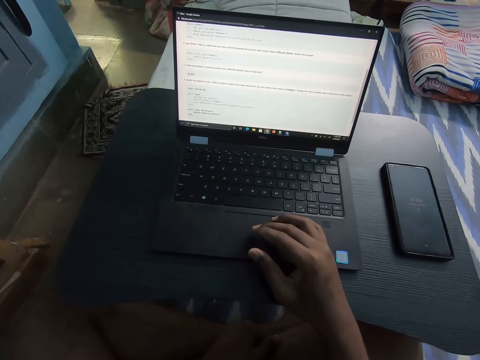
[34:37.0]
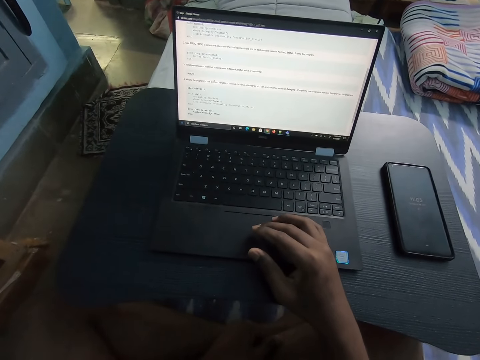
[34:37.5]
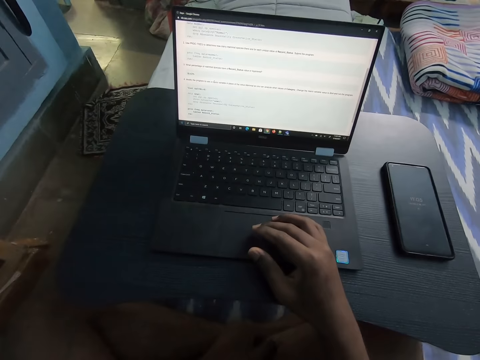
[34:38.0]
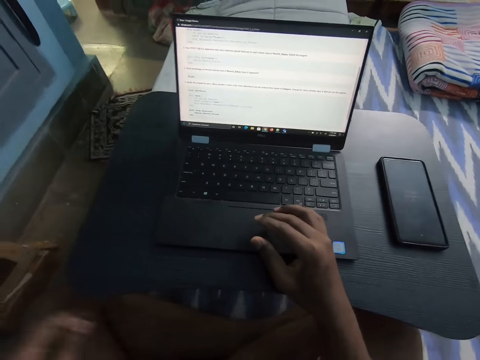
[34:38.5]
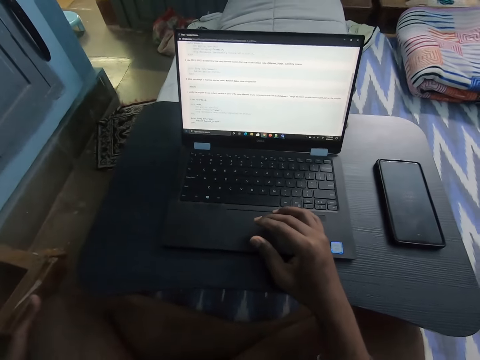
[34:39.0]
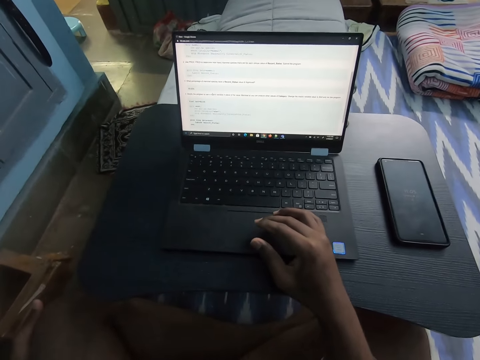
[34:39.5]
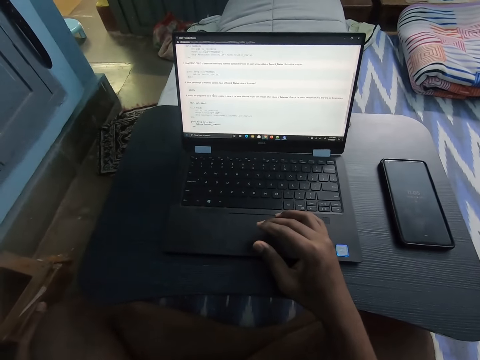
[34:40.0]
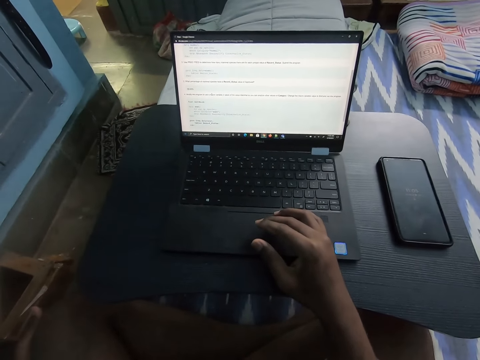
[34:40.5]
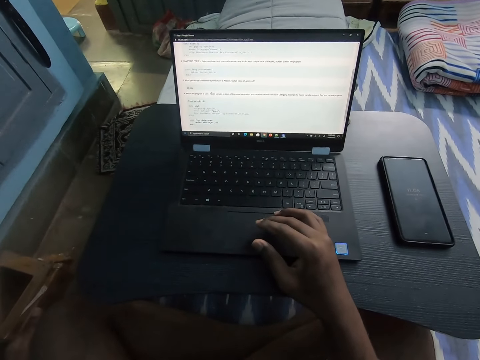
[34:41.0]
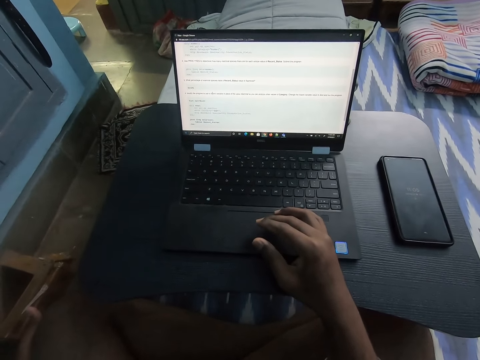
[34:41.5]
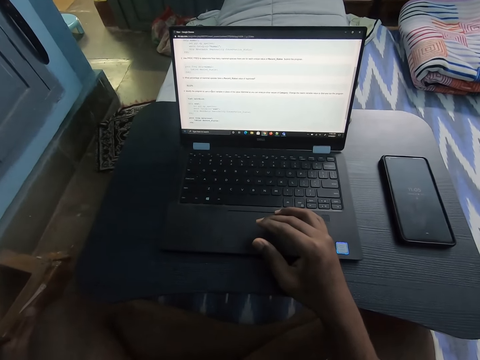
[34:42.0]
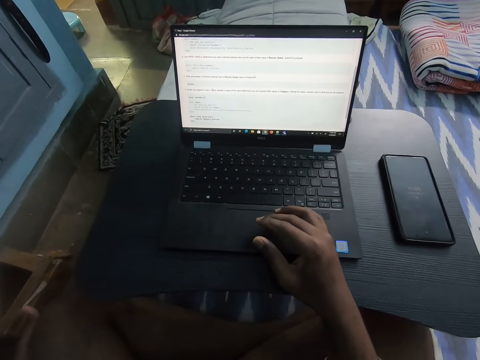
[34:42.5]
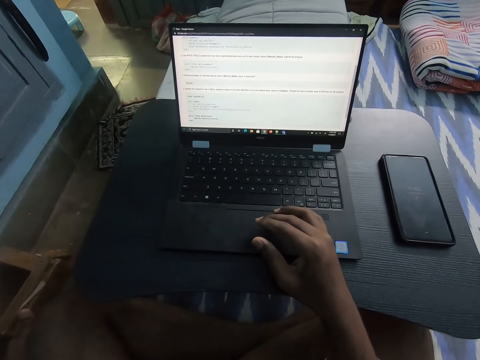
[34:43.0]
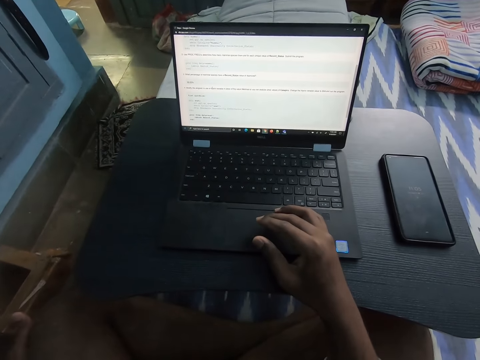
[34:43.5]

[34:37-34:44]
The camera wearer rubs his left hand on his left knee.

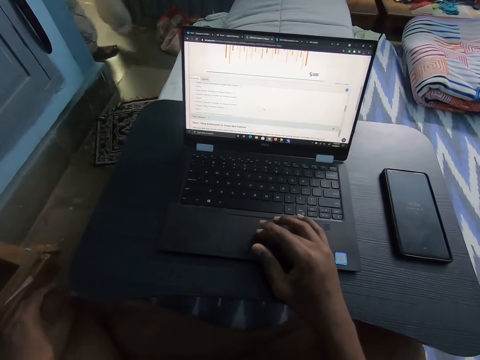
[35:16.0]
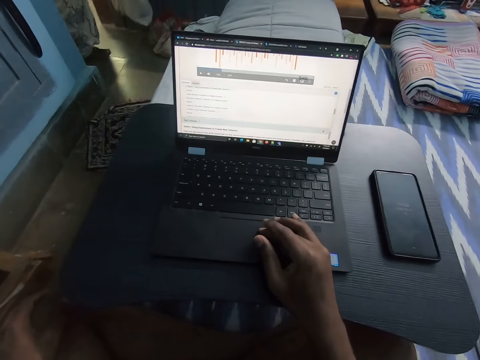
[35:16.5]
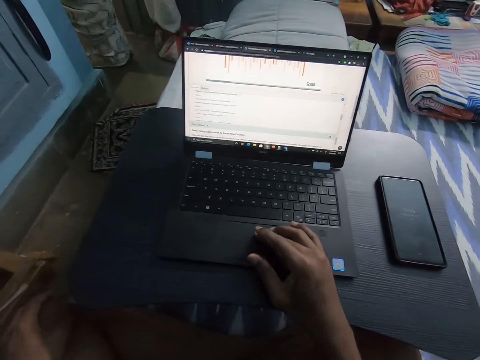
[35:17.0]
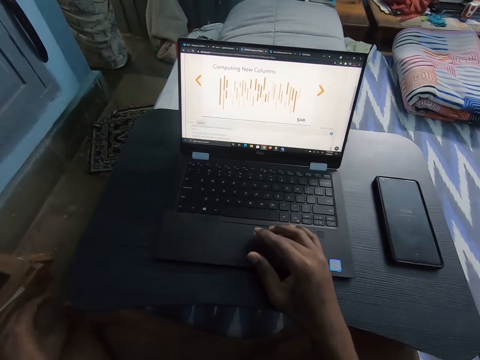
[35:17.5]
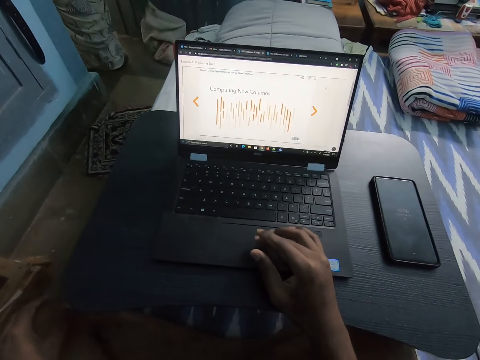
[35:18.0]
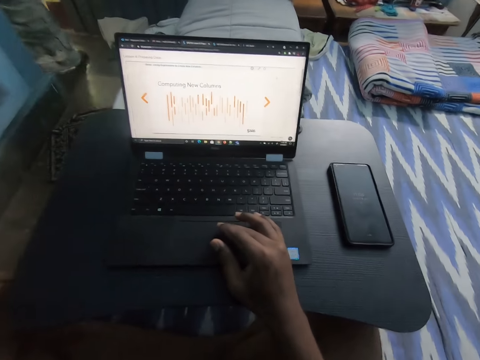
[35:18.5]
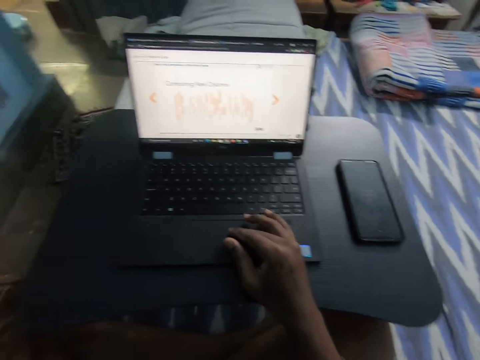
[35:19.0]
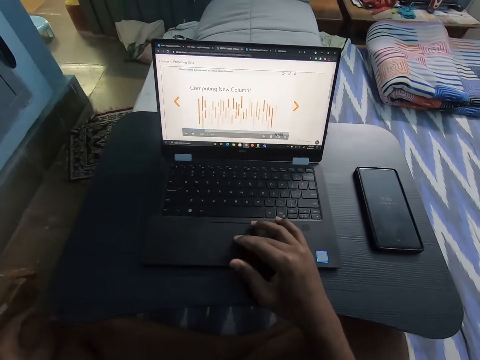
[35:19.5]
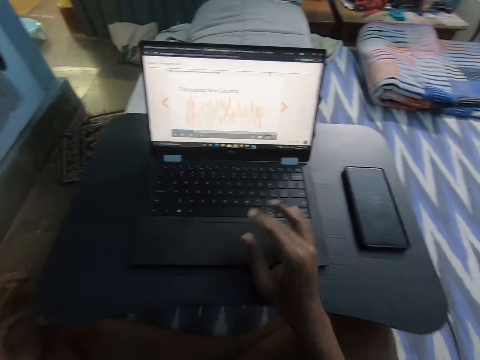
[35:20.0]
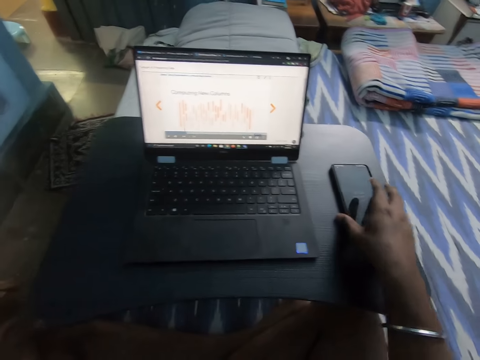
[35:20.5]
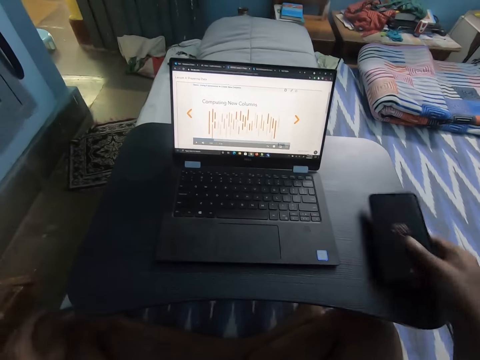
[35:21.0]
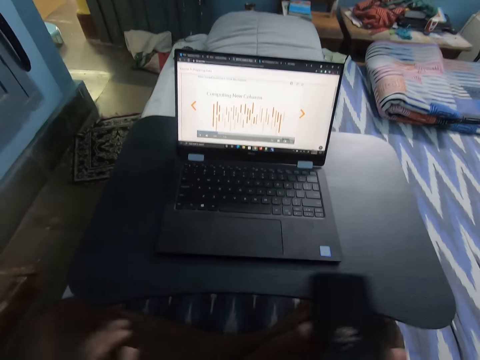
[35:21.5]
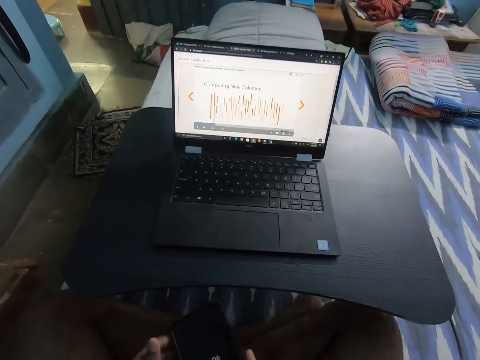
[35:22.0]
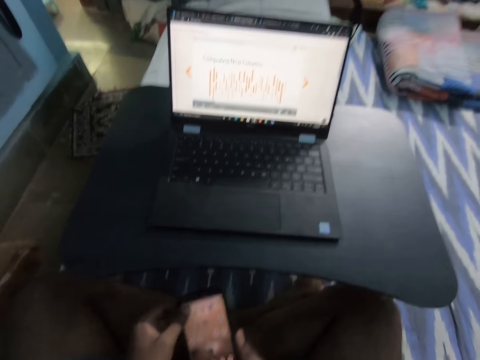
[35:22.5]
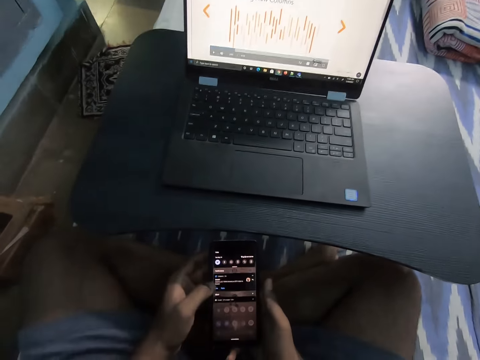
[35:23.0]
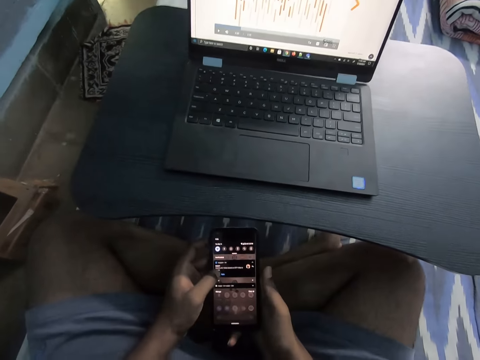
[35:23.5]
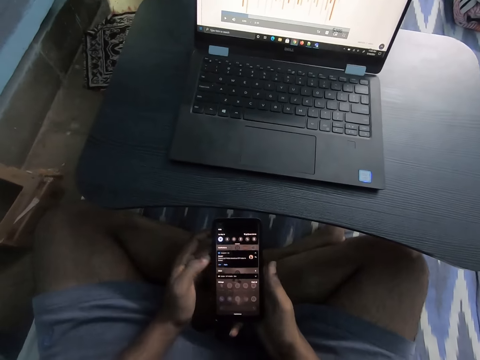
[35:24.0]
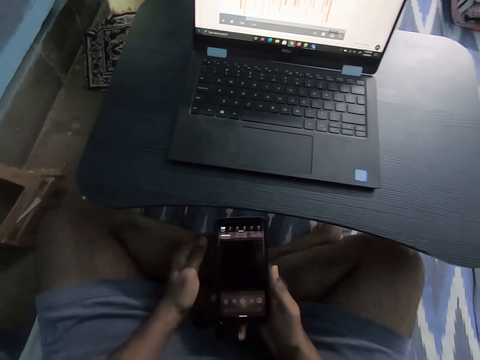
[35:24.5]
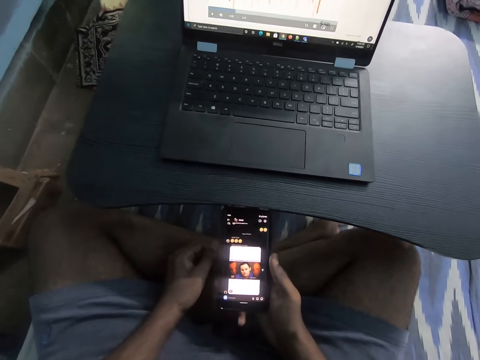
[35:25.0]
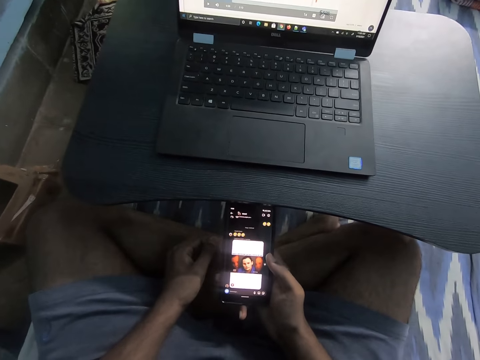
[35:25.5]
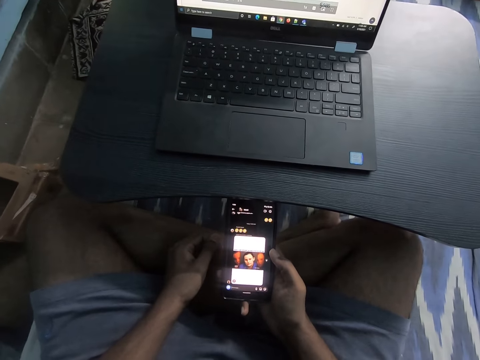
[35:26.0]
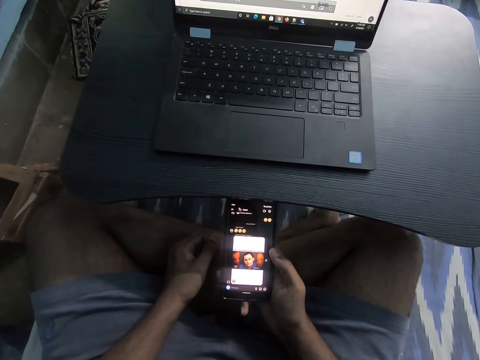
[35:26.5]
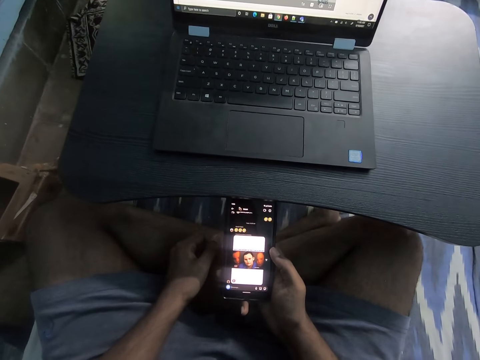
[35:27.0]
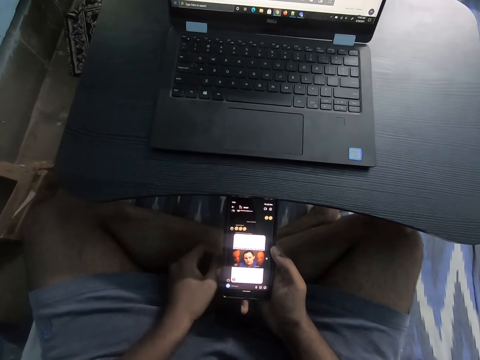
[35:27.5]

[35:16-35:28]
A woman drops a bag on the floor beside a door with her left hand. The camera wearer picks up the phone on the portable laptop table with his right hand. He operates the phone with both hands.

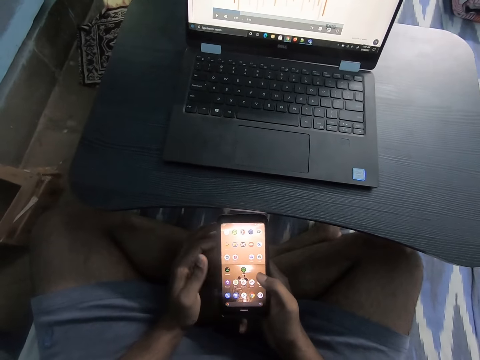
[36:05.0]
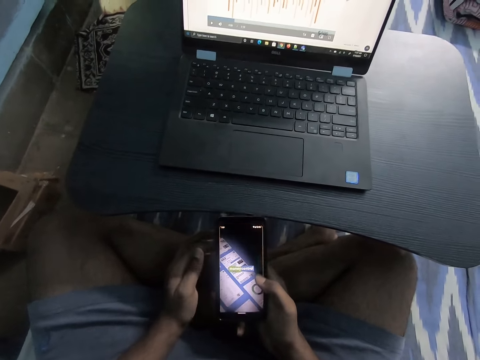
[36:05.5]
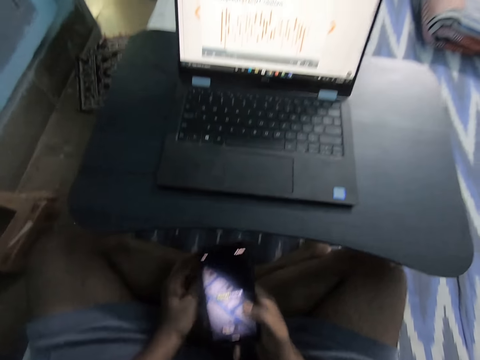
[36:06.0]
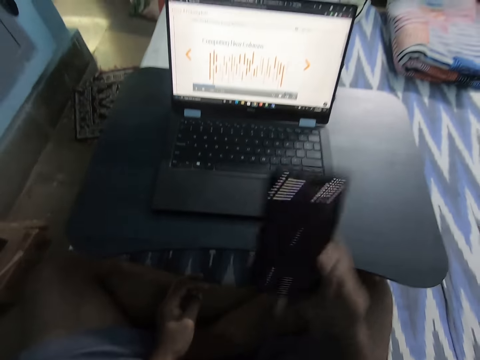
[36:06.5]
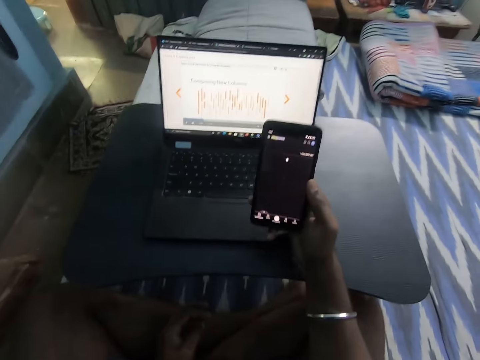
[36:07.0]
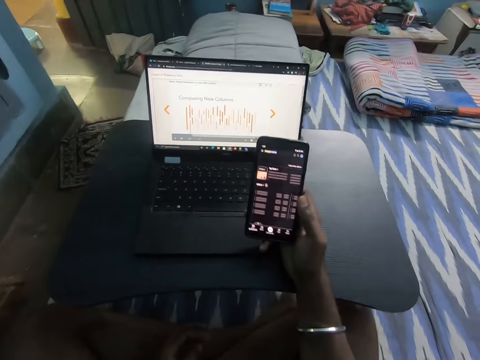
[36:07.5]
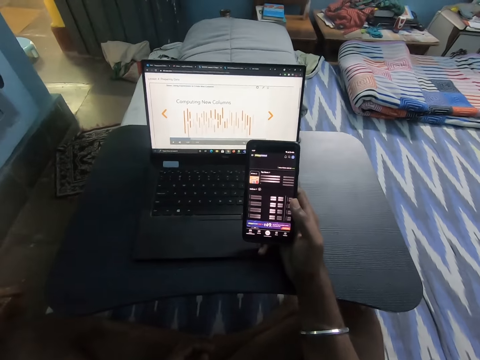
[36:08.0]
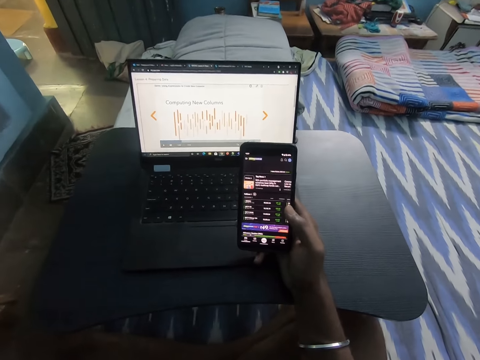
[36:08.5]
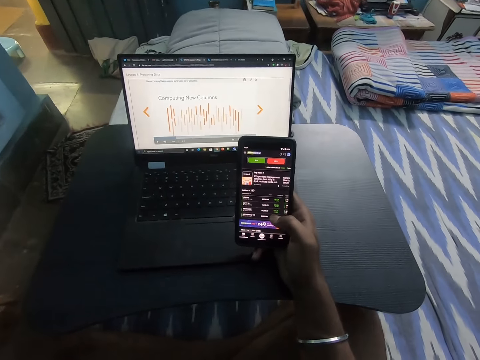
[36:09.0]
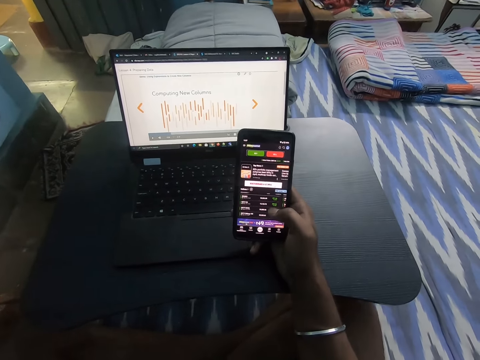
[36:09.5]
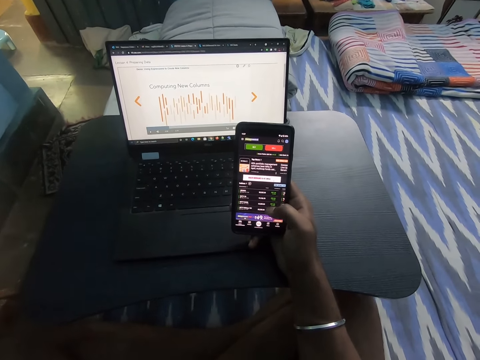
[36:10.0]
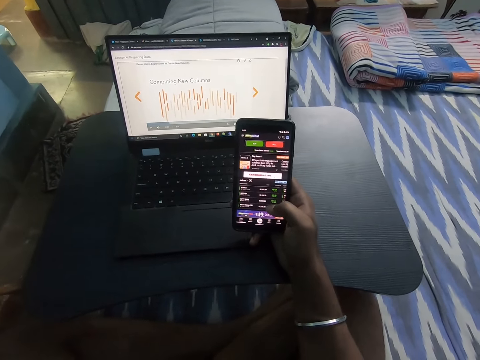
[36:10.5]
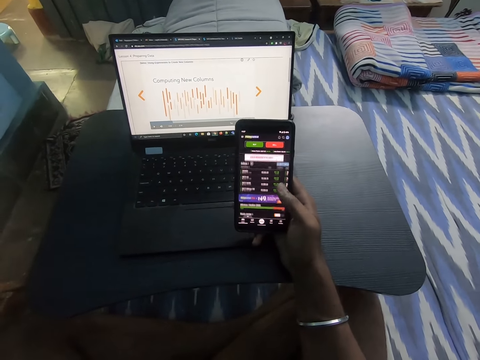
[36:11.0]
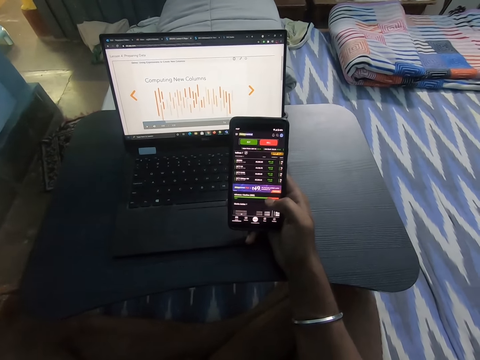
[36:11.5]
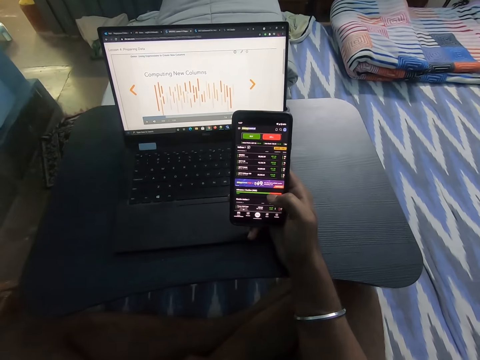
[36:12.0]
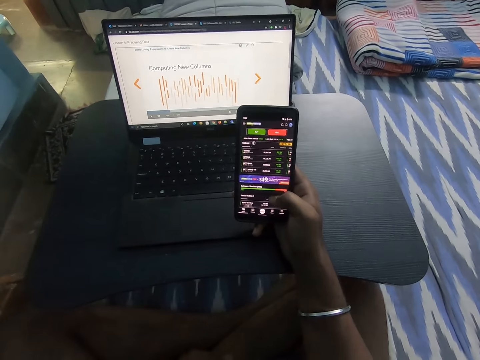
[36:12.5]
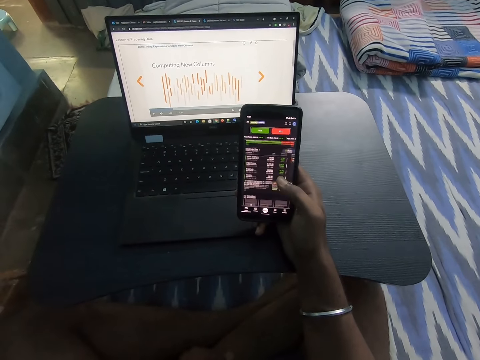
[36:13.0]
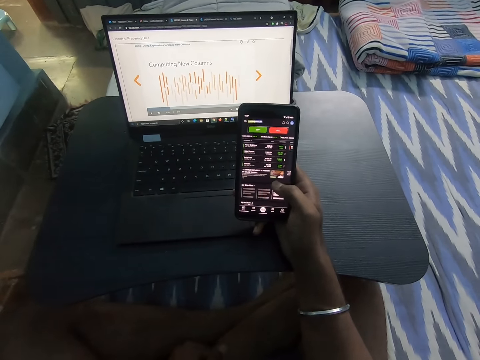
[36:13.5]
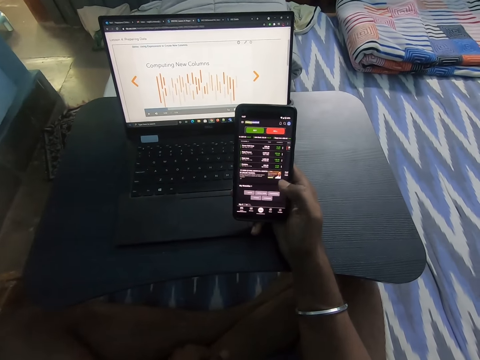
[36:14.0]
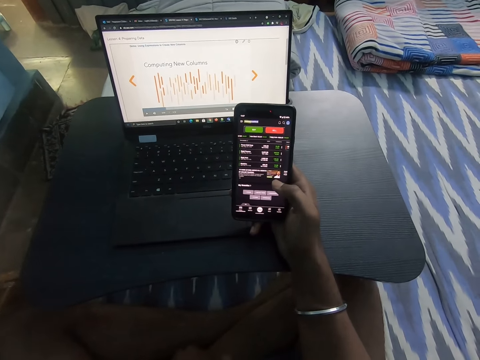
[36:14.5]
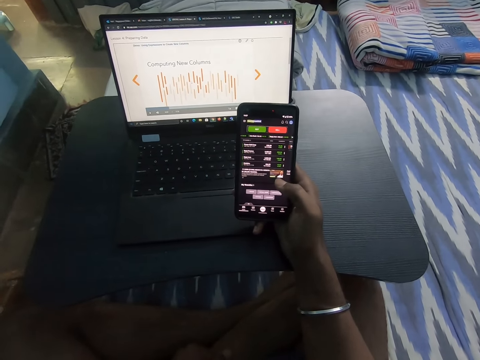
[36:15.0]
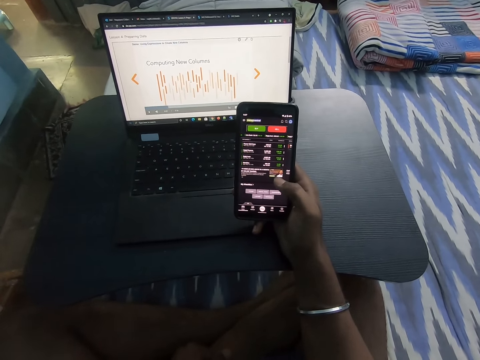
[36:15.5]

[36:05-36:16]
The camera wearer places his right hand on the portable laptop table. He operates the phone in his right hand on the portable laptop table with his right hand.
